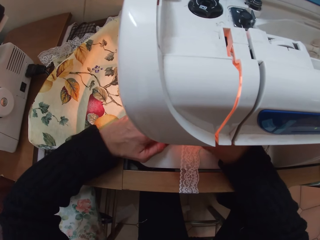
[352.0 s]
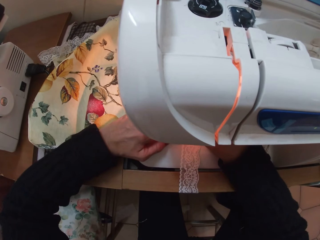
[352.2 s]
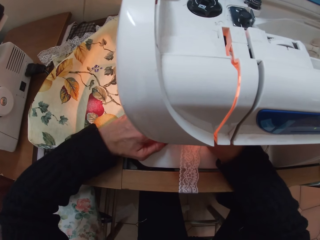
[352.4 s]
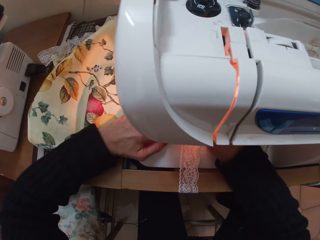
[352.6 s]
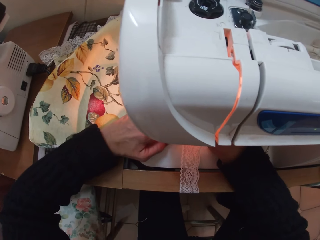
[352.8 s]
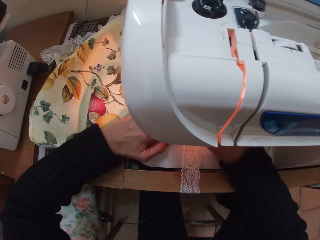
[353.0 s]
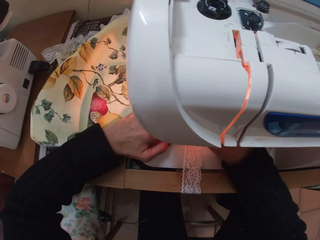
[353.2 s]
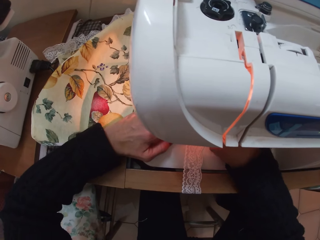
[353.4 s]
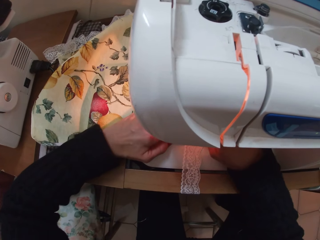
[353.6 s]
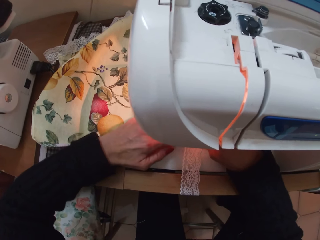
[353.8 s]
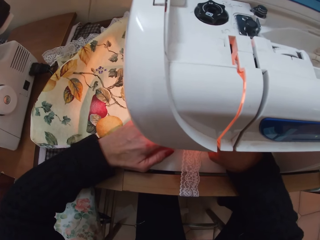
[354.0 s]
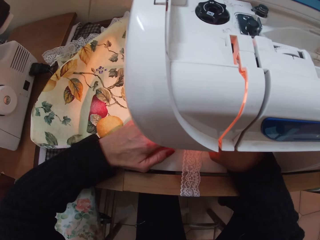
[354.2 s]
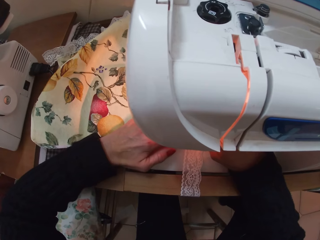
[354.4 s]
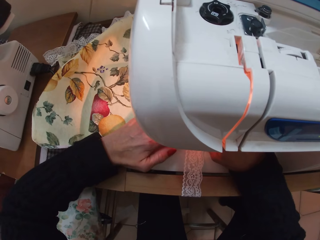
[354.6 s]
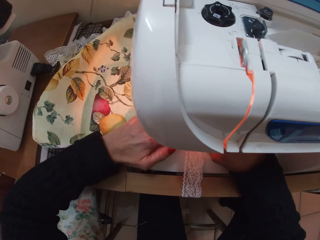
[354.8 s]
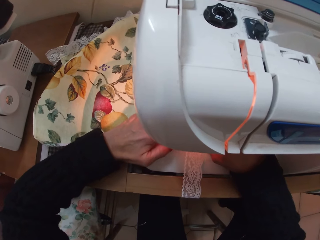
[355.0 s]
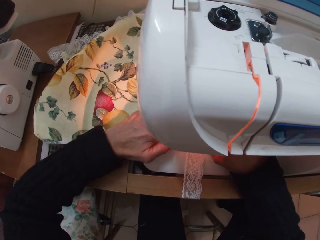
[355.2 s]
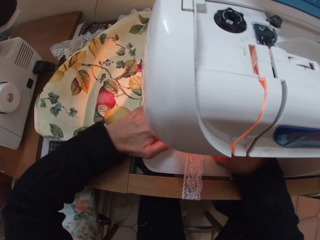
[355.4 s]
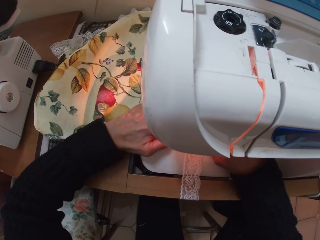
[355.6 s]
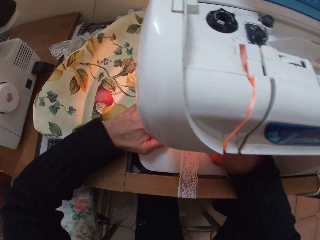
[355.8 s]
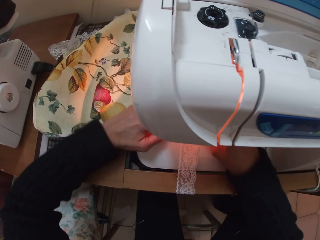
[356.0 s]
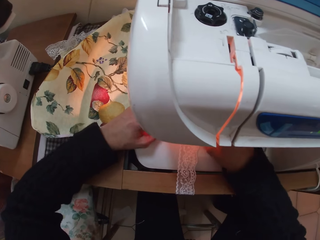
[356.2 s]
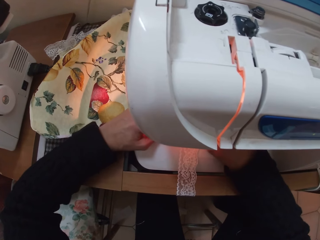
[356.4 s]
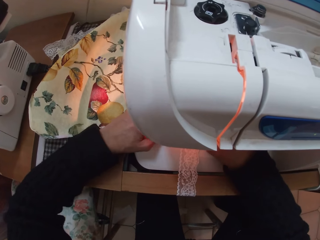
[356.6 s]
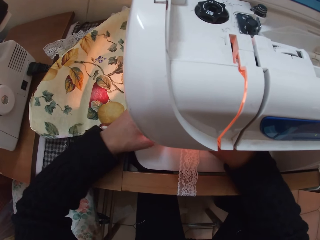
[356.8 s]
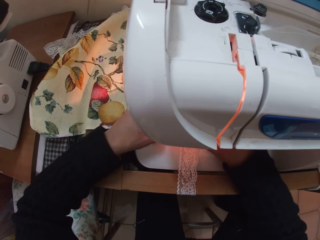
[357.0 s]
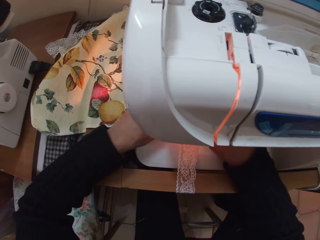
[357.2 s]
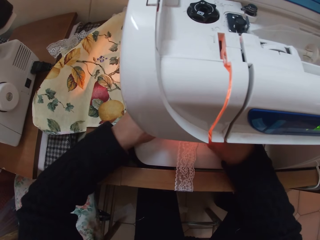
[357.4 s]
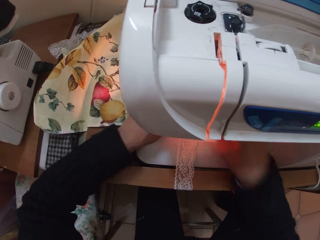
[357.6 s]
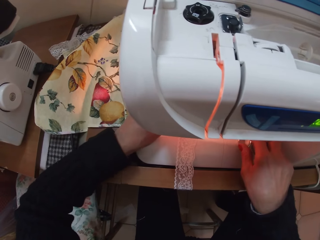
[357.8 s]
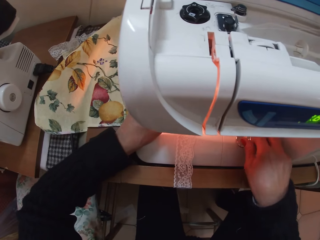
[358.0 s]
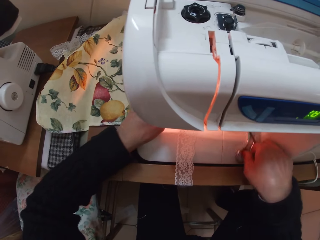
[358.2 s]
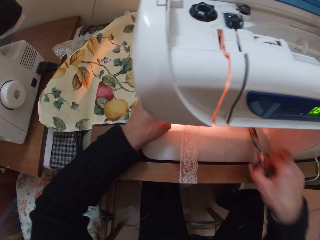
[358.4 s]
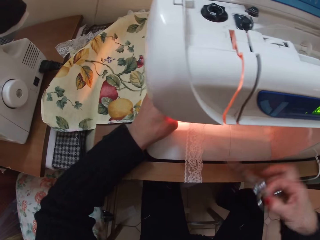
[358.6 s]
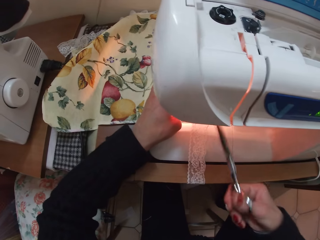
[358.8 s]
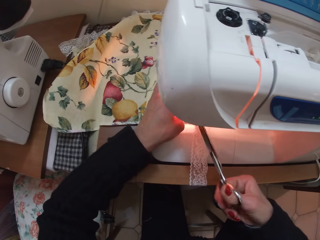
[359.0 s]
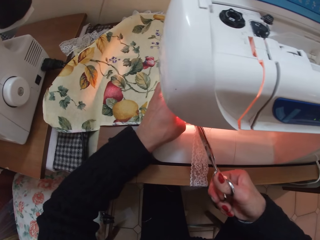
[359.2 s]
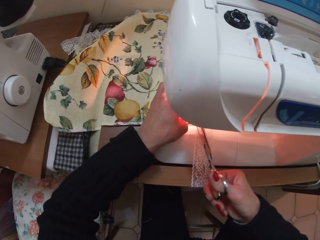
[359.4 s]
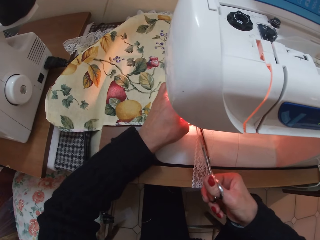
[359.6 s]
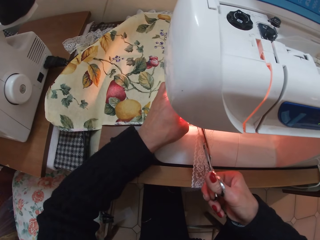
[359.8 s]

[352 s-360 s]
The camera wearer picks up the scissors with her right hand. She cuts a thread with the scissors.

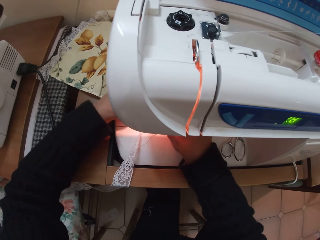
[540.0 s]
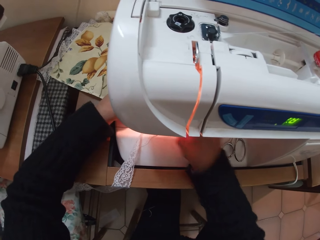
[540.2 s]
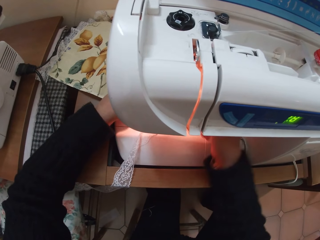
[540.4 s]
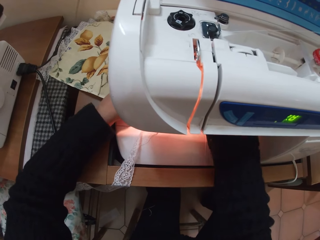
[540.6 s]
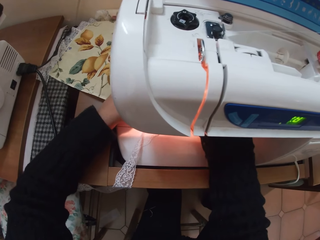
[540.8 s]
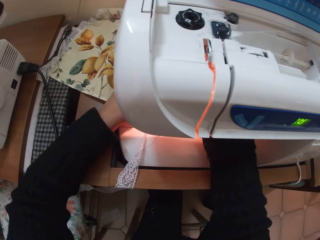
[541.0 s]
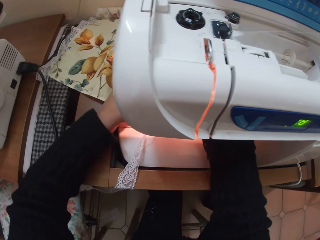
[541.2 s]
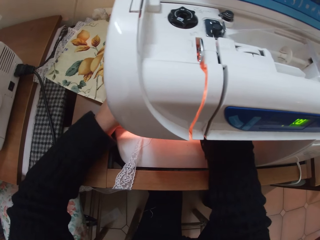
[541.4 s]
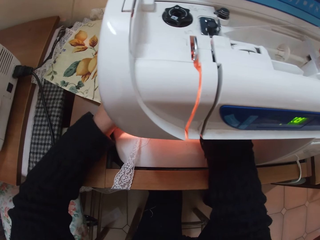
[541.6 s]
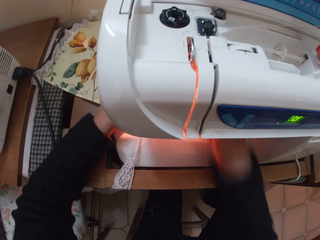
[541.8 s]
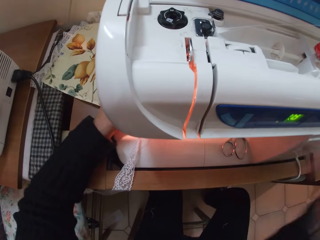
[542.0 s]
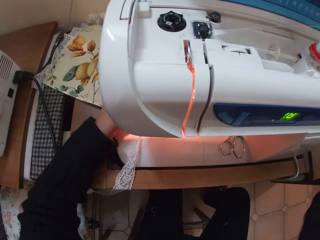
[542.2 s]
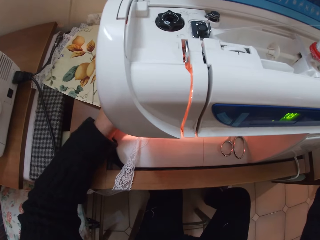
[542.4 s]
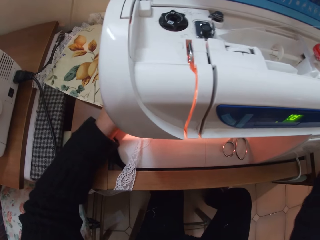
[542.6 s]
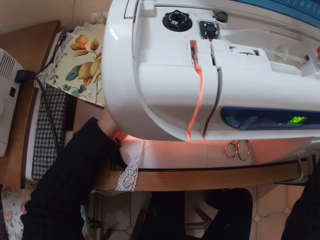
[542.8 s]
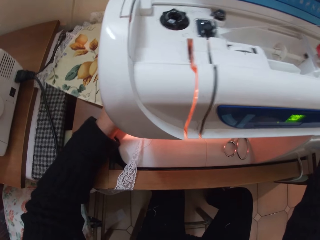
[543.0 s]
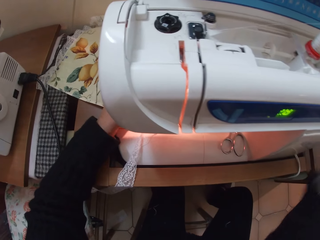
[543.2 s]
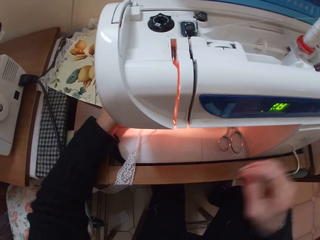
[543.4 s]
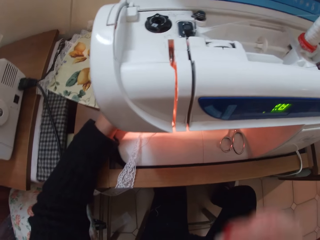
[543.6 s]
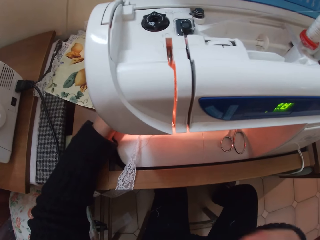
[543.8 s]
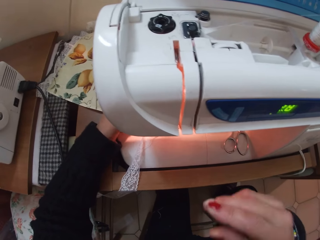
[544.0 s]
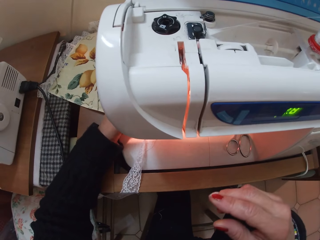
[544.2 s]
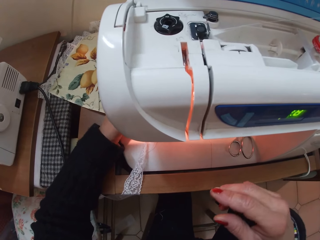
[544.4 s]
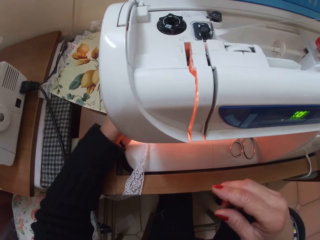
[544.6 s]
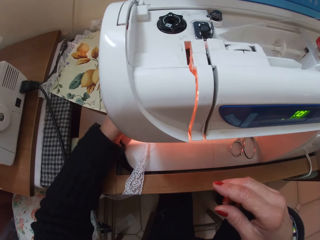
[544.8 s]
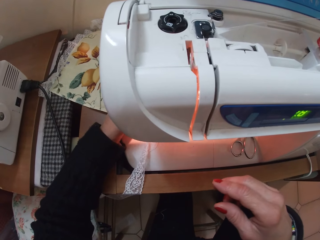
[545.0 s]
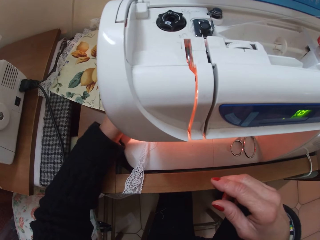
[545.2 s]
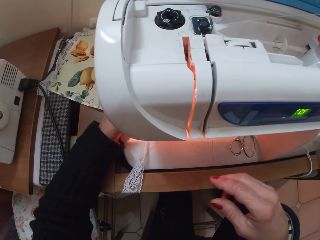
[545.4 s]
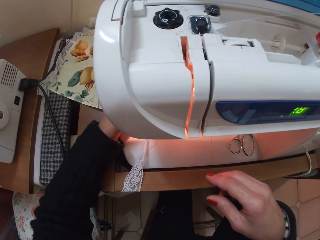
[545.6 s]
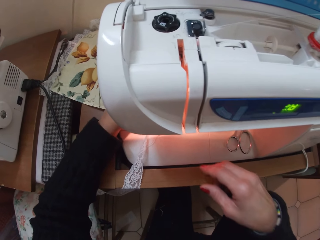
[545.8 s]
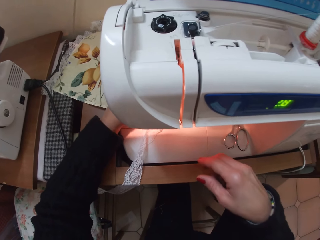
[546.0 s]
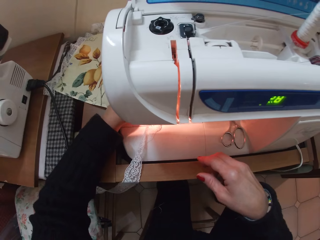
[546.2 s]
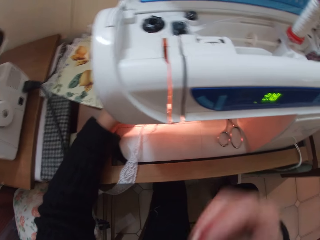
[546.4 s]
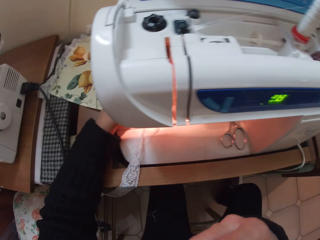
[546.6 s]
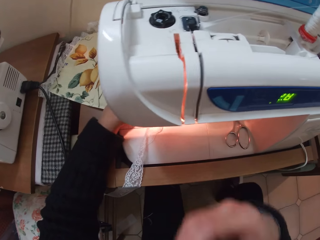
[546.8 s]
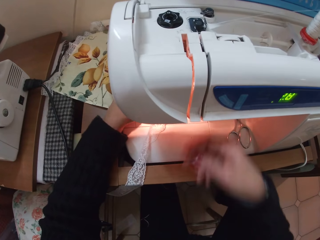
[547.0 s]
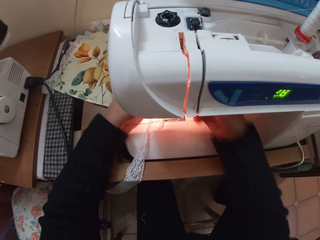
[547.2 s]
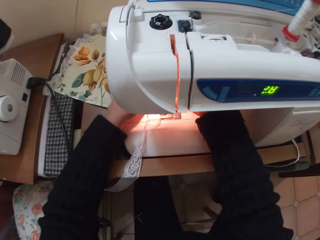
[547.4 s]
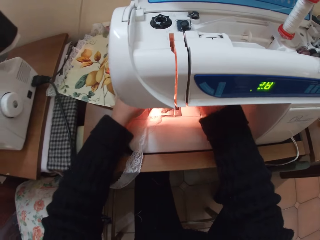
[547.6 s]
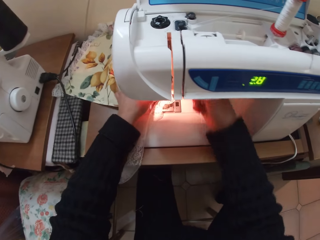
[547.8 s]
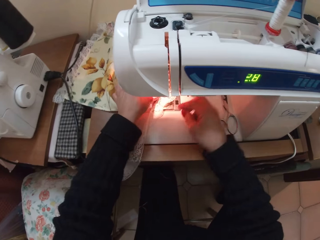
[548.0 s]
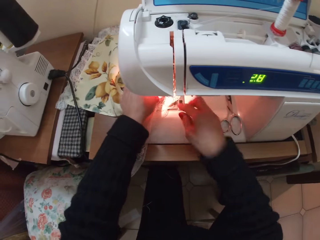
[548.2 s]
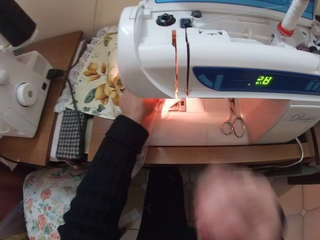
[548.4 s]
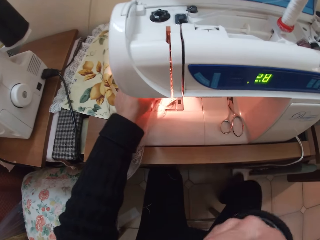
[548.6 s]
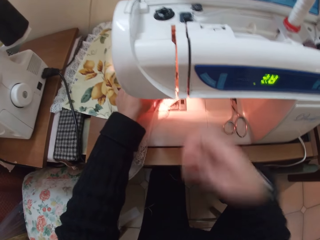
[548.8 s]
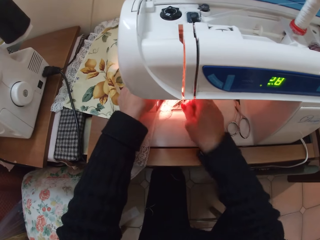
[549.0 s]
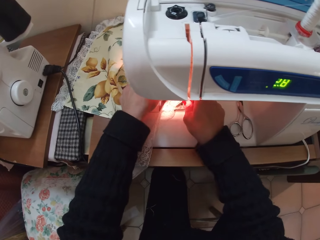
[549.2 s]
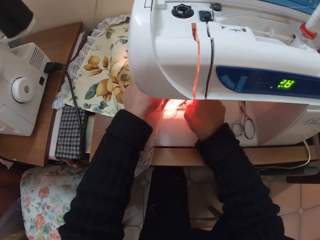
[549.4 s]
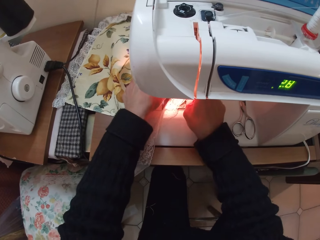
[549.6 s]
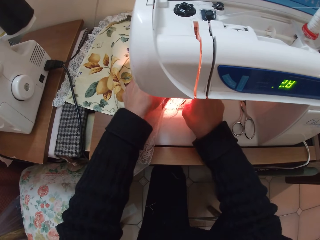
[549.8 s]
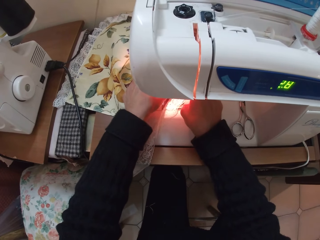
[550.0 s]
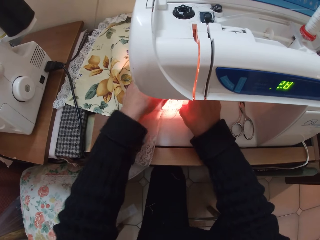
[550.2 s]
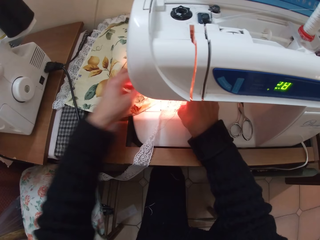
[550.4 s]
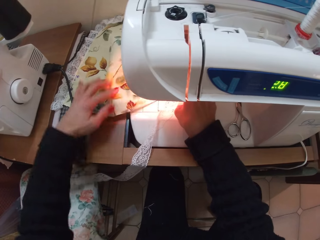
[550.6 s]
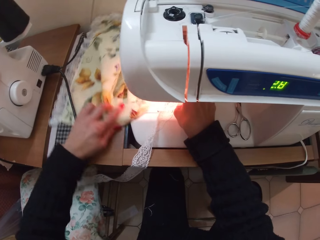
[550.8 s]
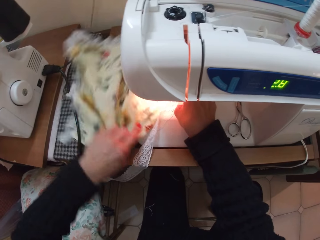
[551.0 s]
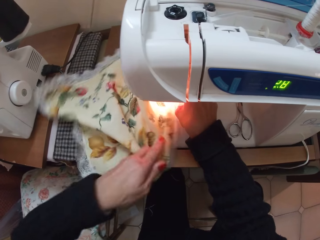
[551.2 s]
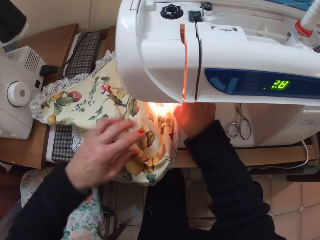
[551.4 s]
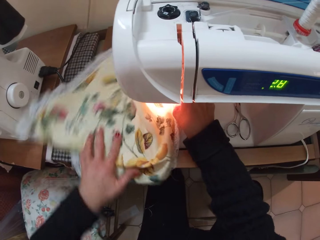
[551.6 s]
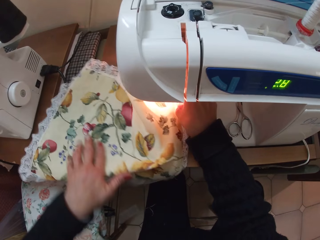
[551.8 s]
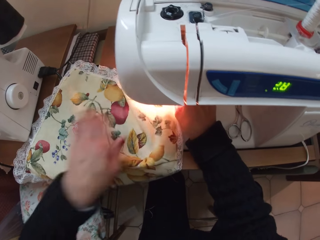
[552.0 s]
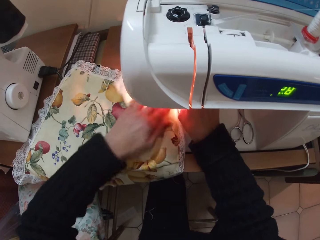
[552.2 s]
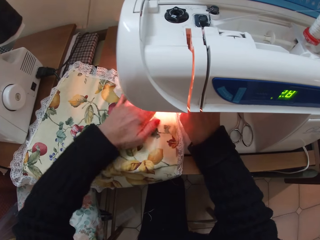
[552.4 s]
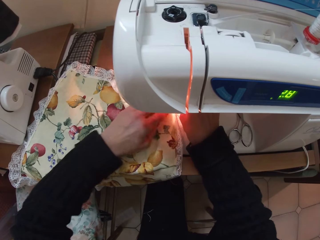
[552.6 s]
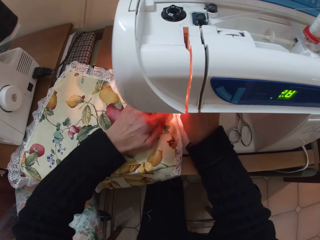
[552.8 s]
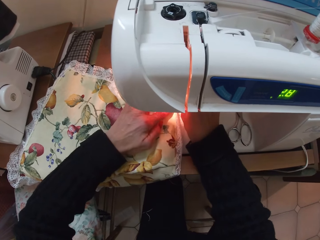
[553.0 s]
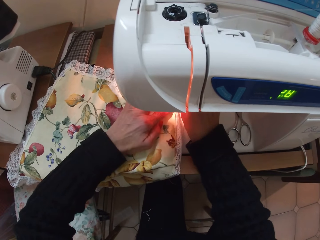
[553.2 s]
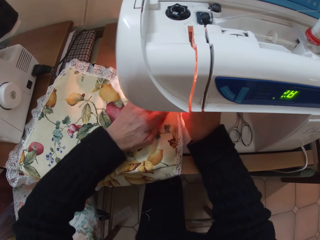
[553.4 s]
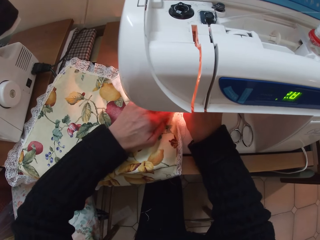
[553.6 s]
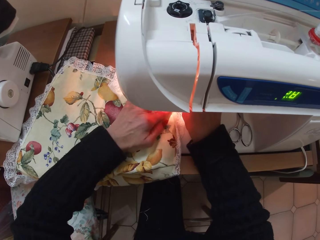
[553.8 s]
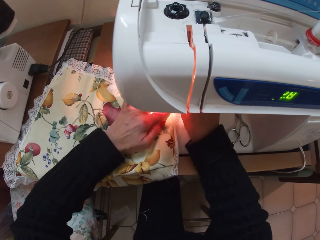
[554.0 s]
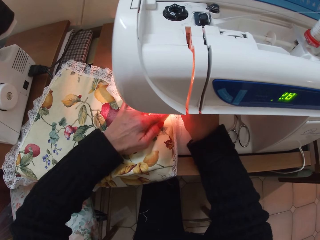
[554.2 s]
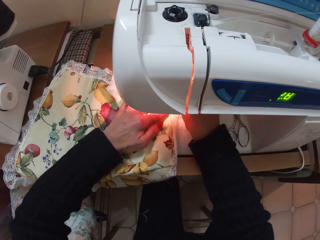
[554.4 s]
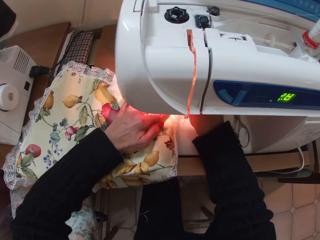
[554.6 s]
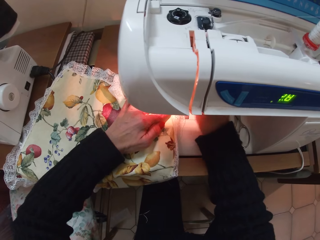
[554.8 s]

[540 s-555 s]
The camera wearer removes her right hand from the sewing machine. She touches something. She returns her right hand to the sewing machine. She adjusts the piece of cloth with her left hand. She moves the piece of cloth.
